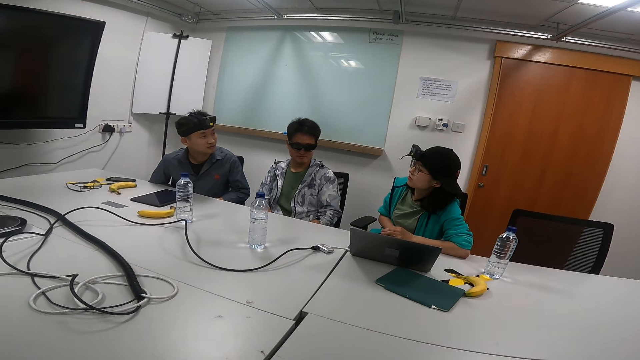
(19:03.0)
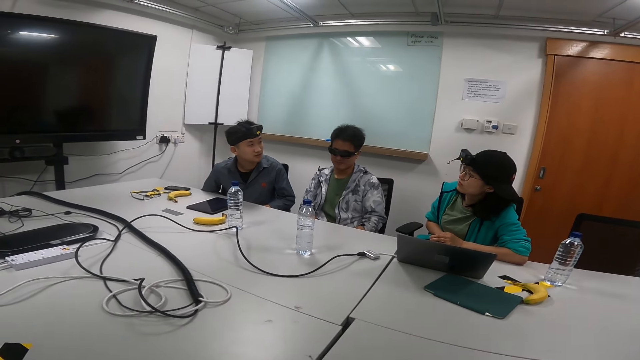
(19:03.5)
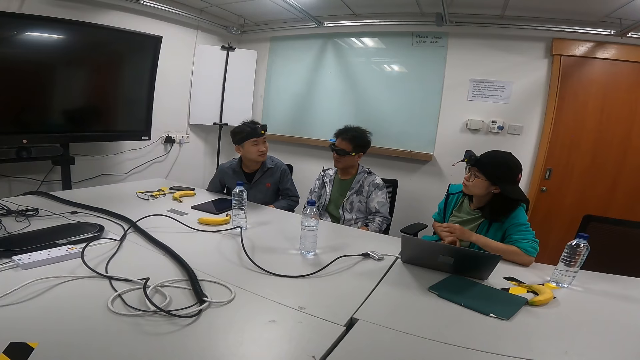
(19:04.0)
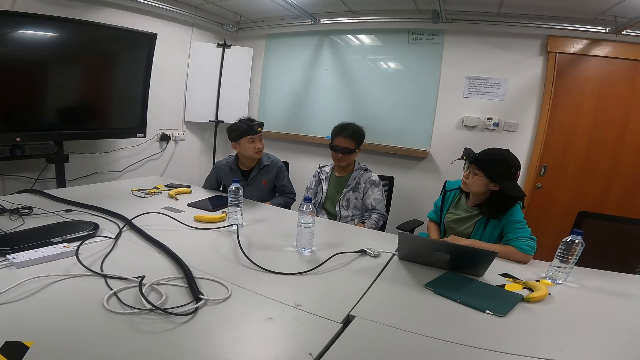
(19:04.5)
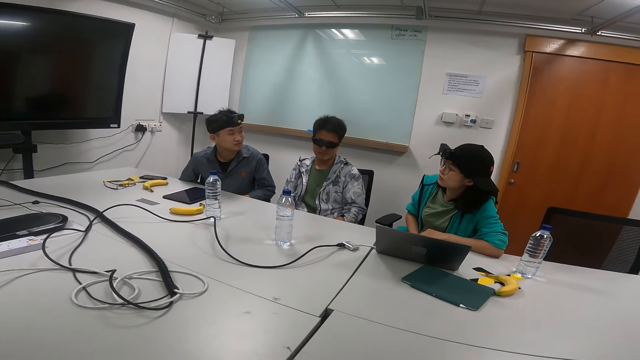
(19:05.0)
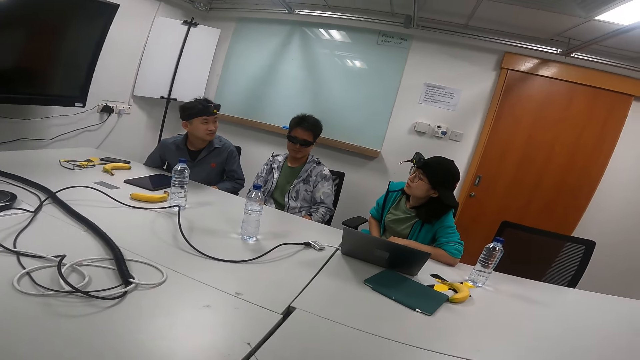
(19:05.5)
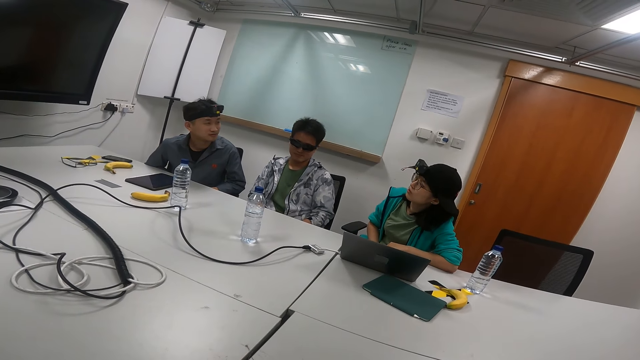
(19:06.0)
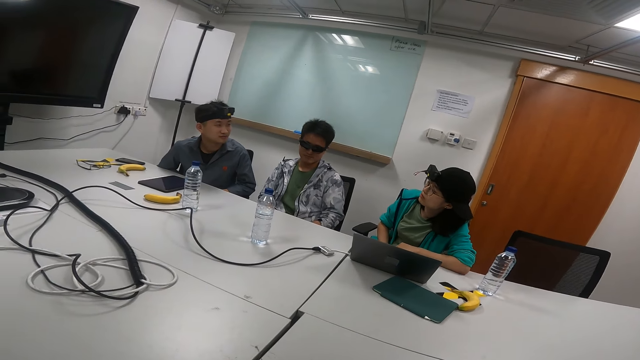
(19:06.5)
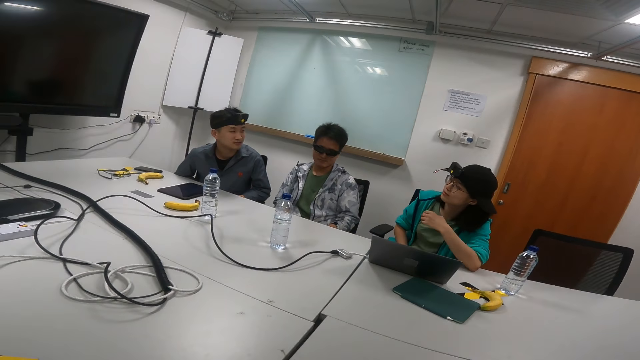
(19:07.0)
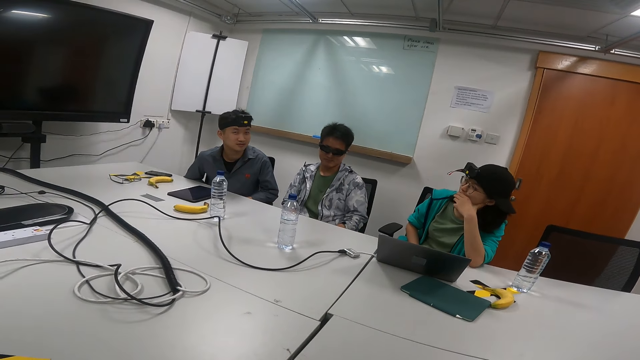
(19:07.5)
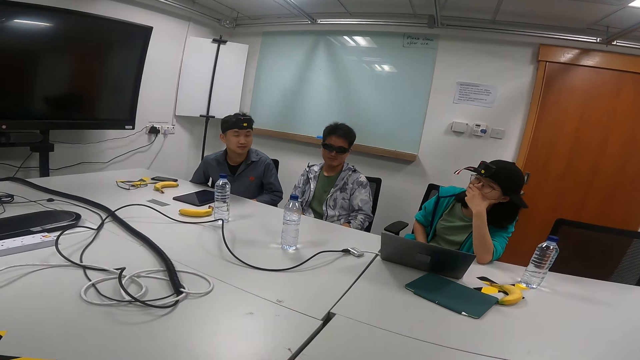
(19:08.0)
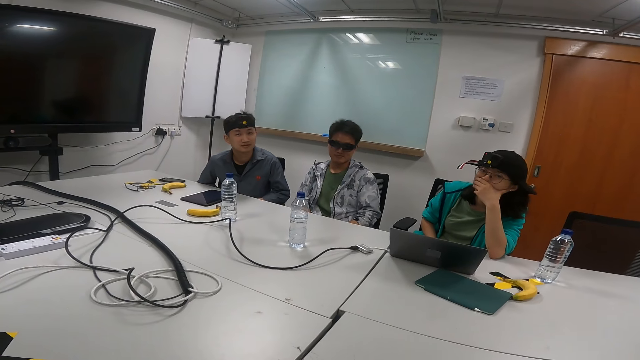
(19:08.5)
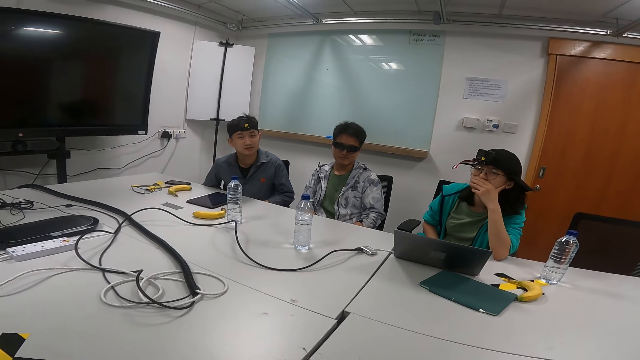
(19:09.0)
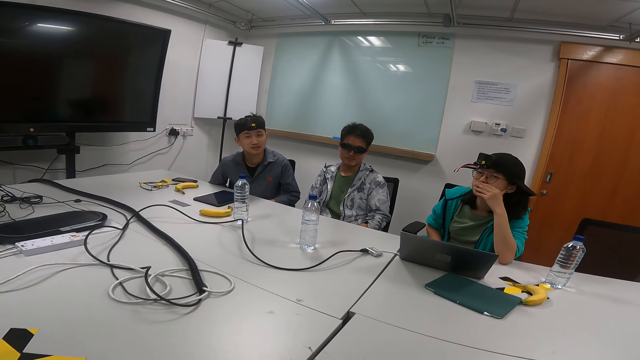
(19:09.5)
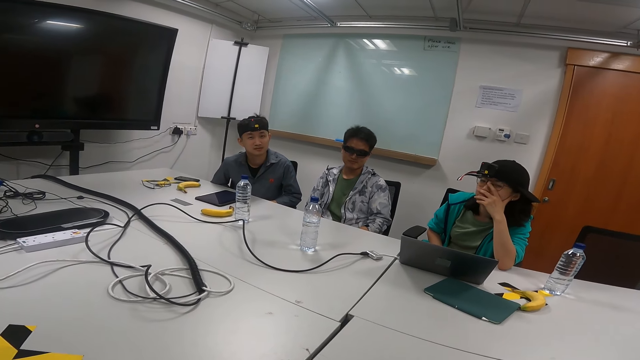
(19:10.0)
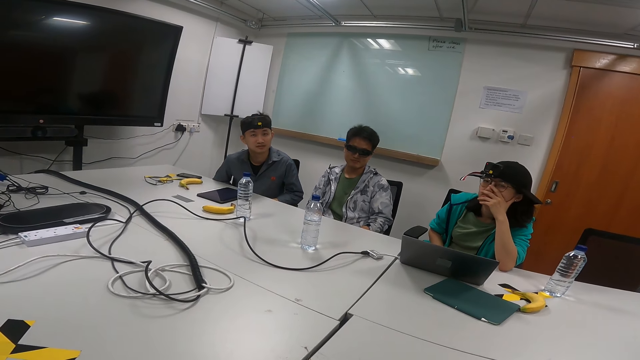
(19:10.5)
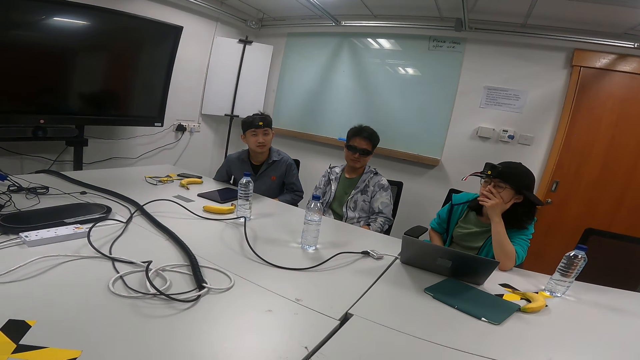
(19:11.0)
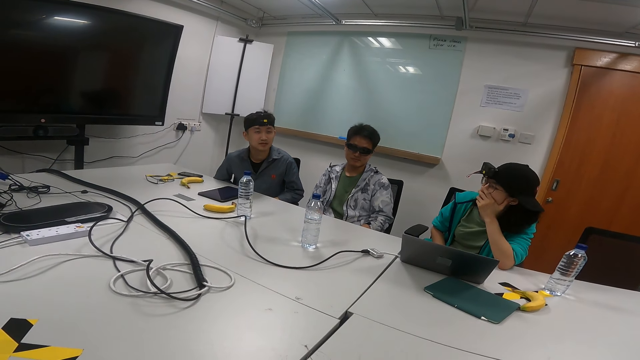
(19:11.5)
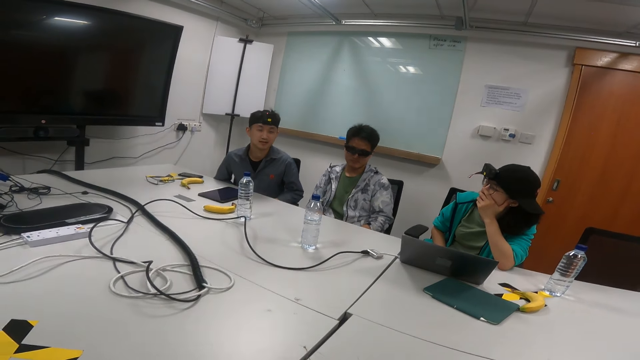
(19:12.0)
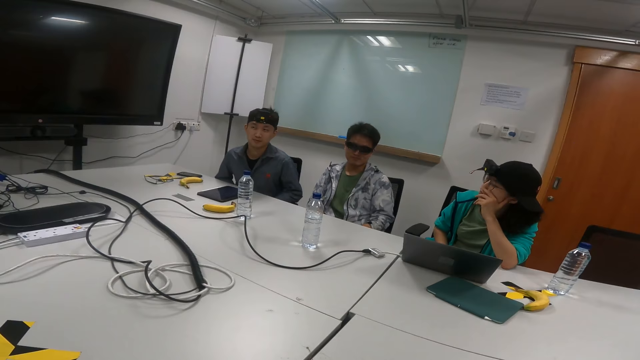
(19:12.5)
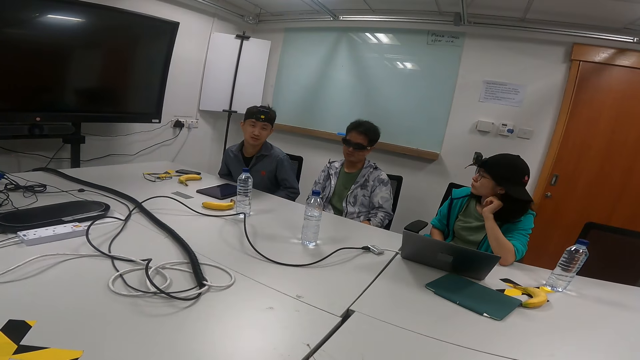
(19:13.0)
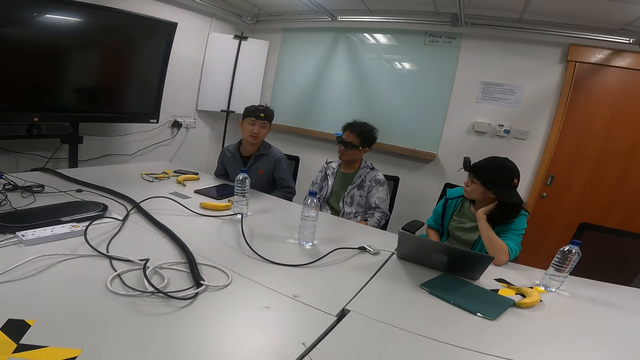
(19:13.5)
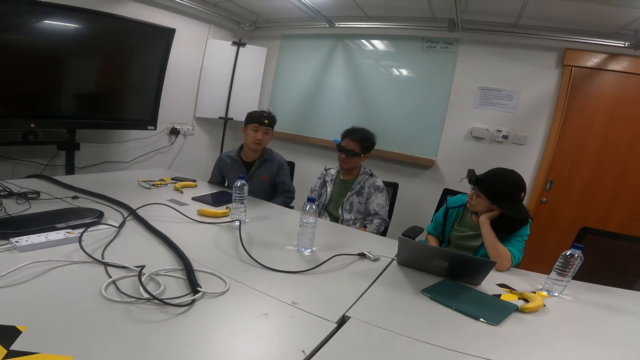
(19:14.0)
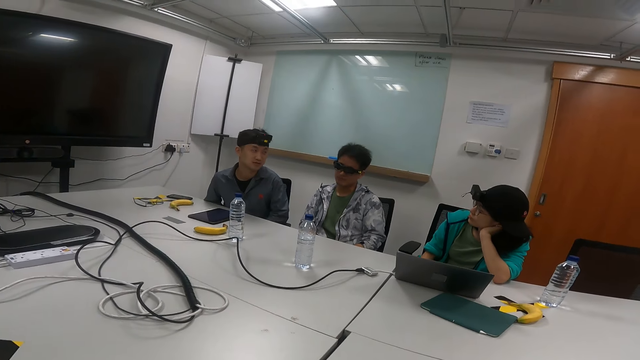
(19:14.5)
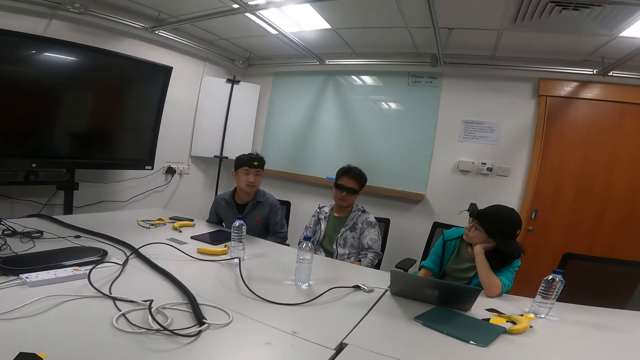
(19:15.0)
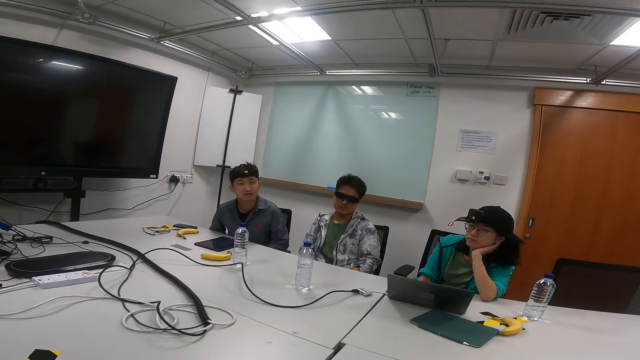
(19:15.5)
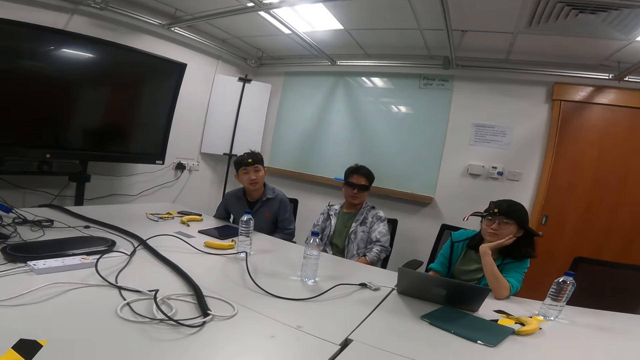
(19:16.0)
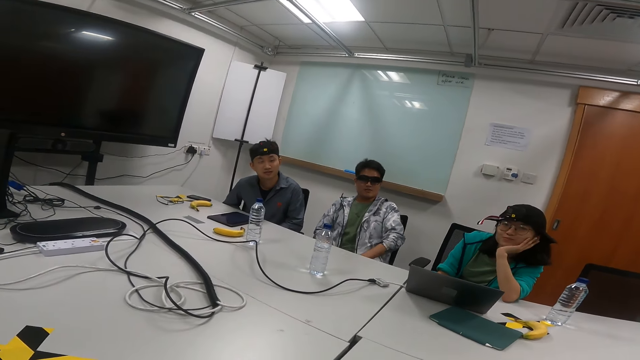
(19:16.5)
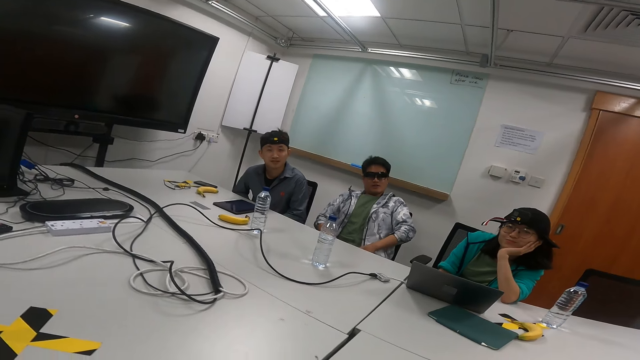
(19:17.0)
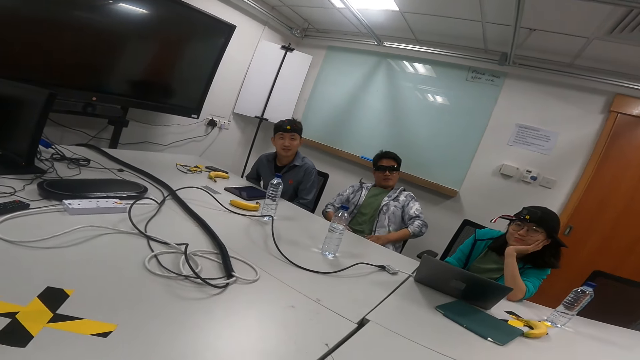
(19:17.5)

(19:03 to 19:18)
A person moves her hands. She moves her hands again. The camera wearer talks in a meeting room. The person talks in the meeting room. She moves her hands again. The camera wearer talks in a meeting room.

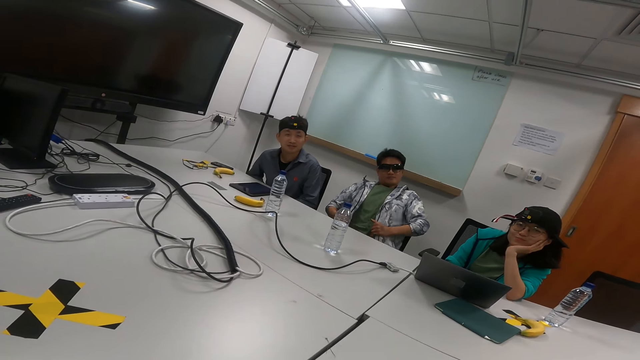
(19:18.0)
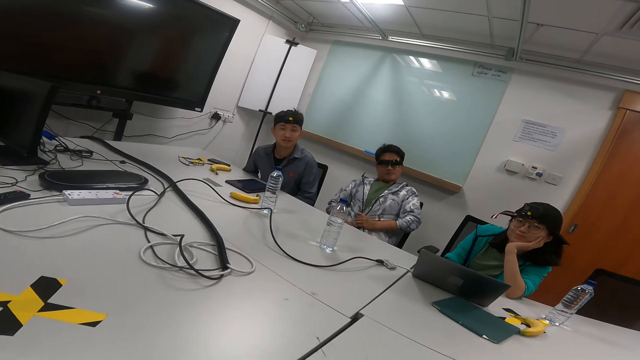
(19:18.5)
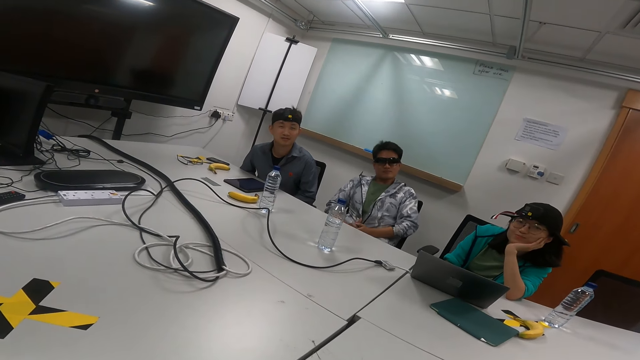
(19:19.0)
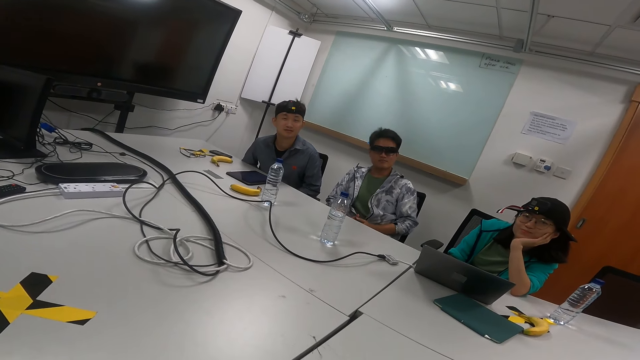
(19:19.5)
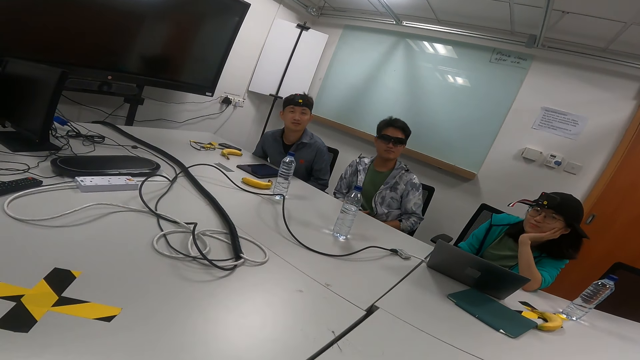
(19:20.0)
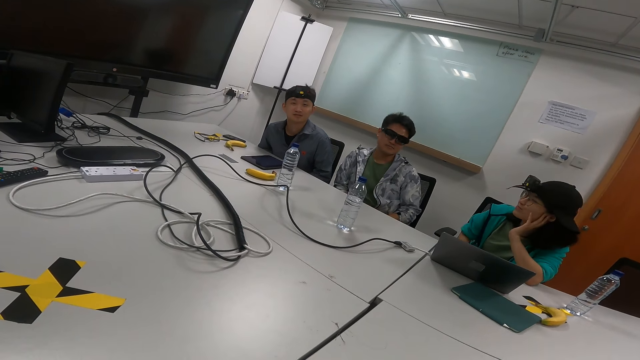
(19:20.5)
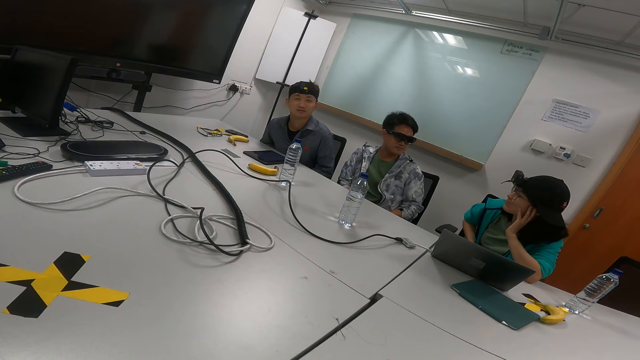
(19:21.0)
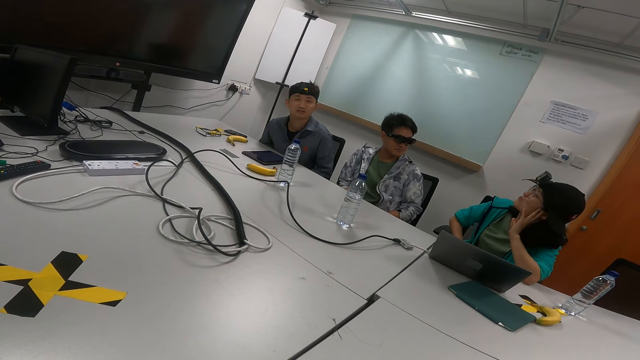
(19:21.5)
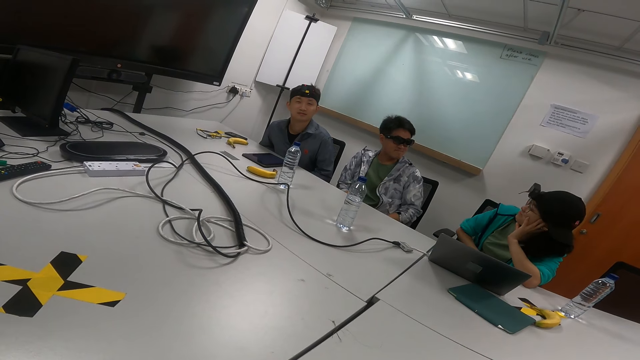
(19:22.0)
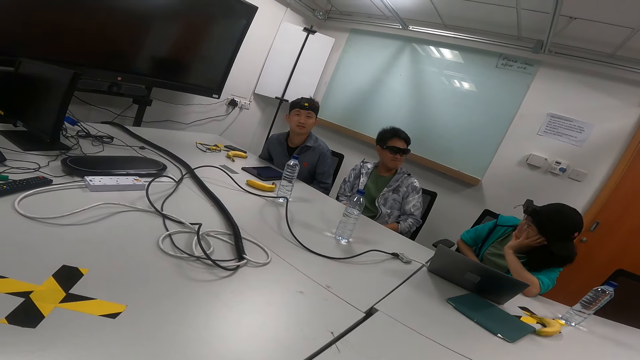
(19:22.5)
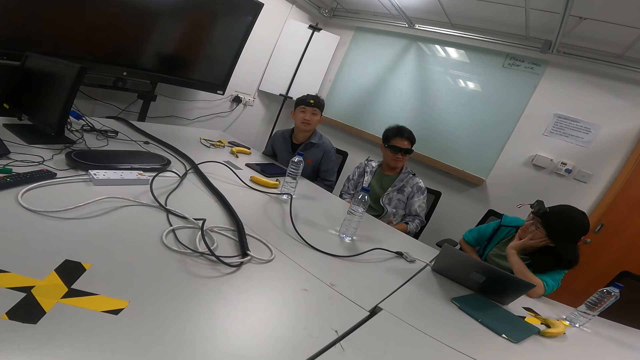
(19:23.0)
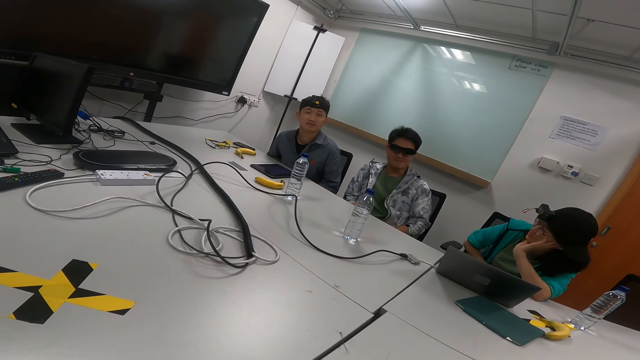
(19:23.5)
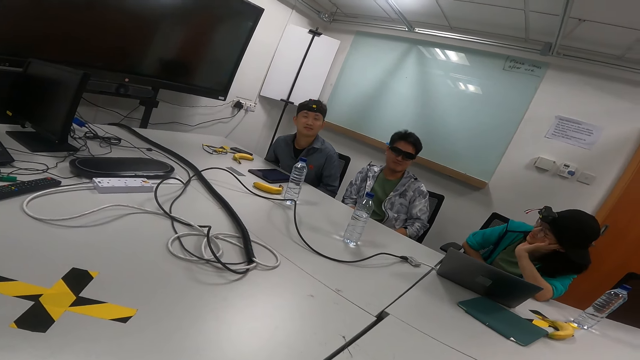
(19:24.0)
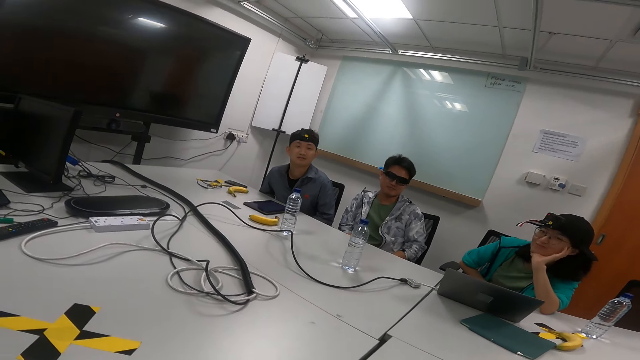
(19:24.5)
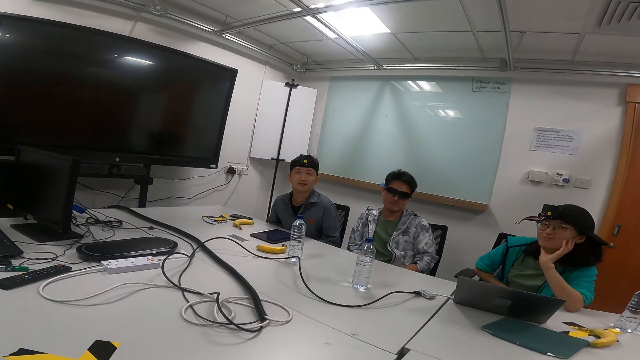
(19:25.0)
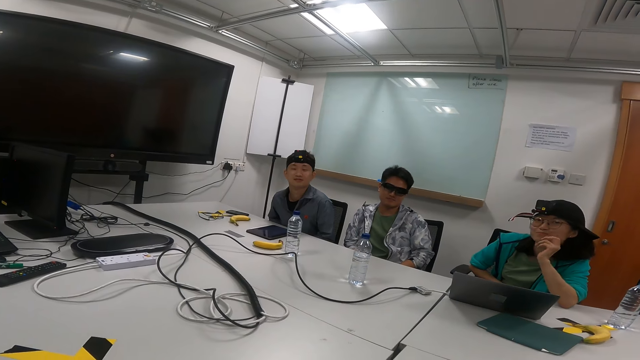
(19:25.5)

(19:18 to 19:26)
A person touches his stomach. Another person moves her hands.
